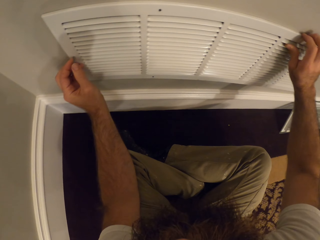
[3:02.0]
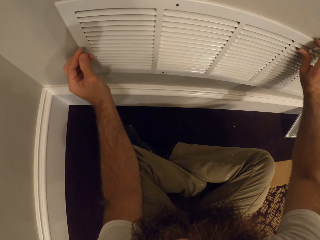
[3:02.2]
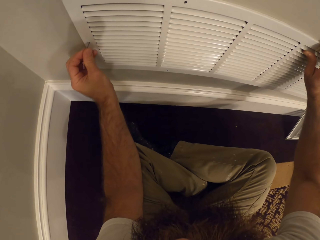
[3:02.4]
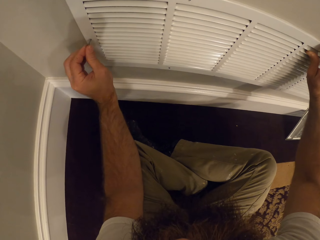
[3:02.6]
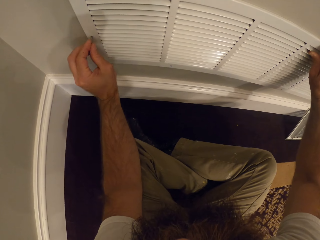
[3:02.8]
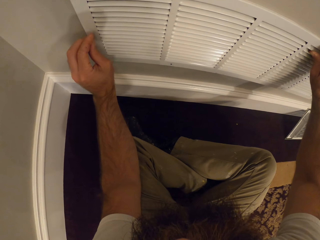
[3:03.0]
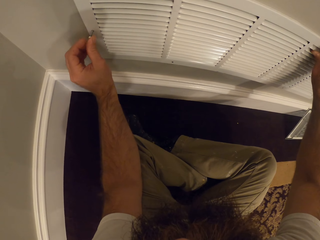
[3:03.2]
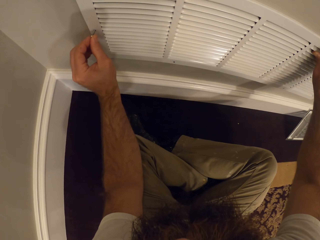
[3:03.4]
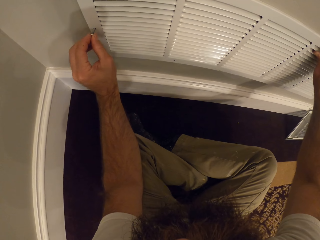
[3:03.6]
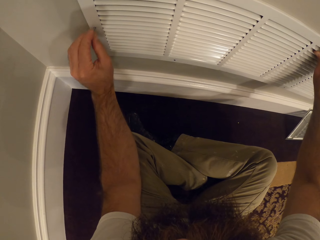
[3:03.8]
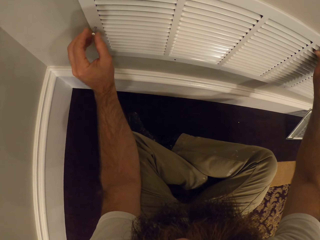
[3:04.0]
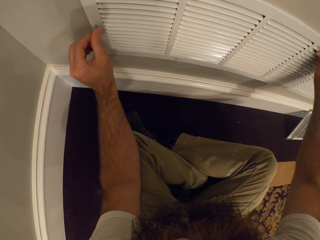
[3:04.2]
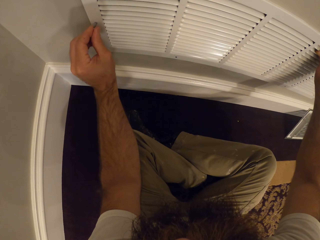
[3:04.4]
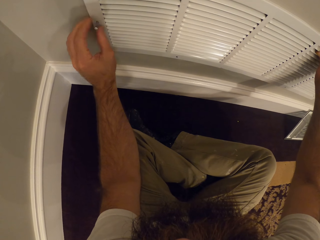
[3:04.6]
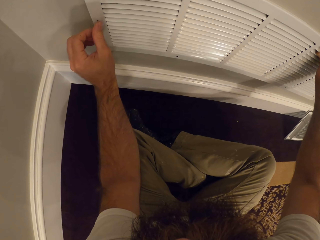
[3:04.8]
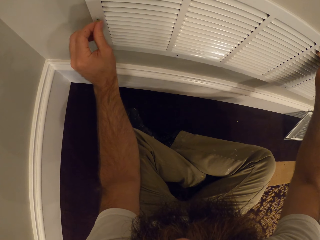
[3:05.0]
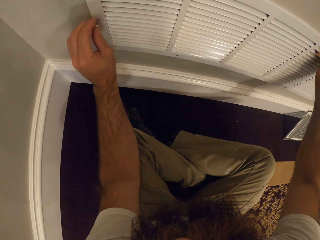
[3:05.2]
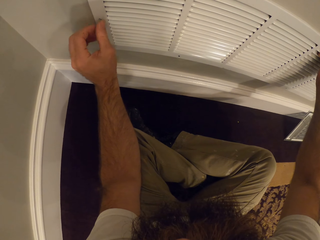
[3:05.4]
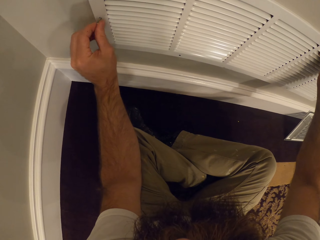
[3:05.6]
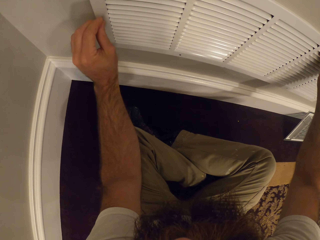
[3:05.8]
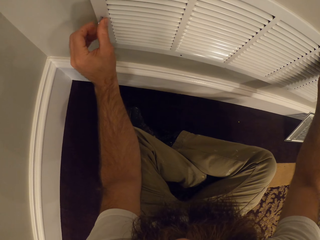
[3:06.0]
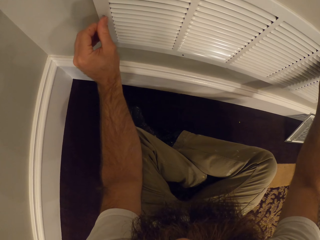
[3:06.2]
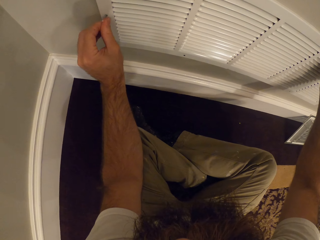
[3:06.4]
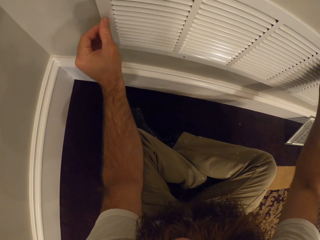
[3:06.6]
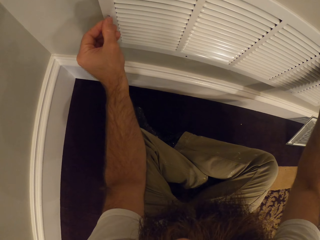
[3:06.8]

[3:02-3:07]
The camera wearer screws the vent to the wall with a screw in his left hand.

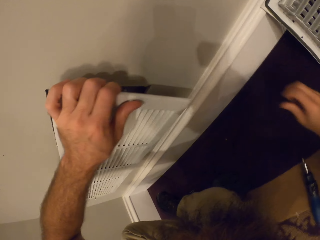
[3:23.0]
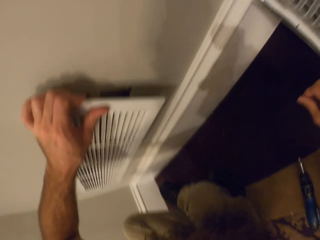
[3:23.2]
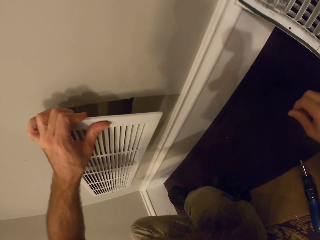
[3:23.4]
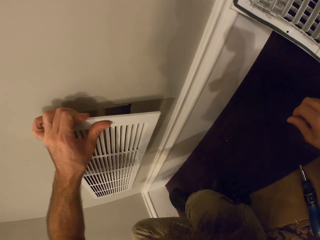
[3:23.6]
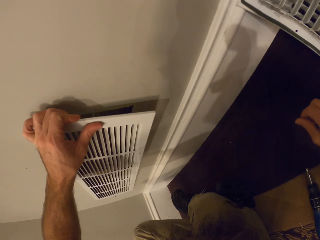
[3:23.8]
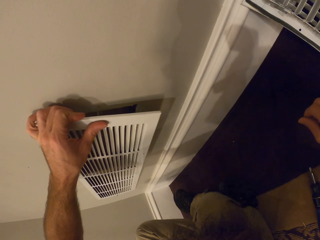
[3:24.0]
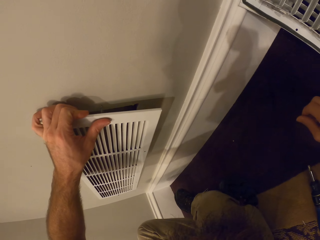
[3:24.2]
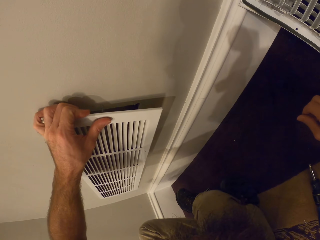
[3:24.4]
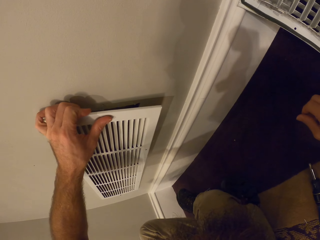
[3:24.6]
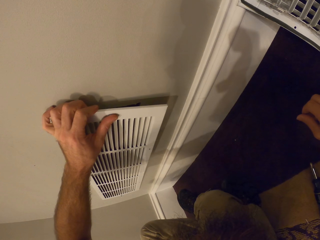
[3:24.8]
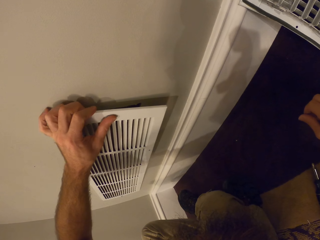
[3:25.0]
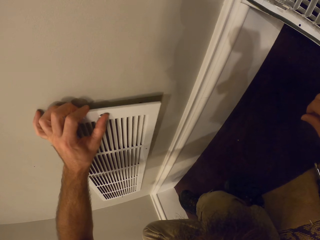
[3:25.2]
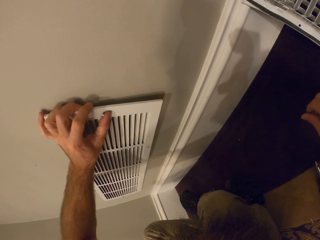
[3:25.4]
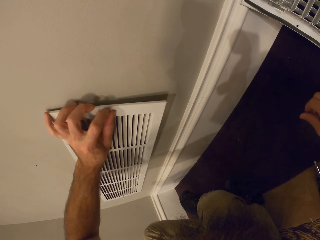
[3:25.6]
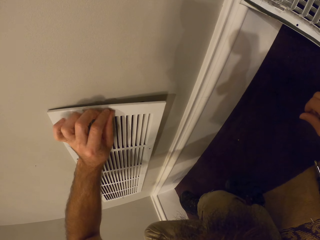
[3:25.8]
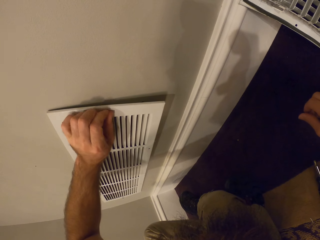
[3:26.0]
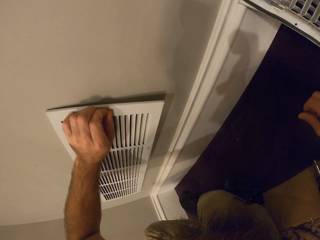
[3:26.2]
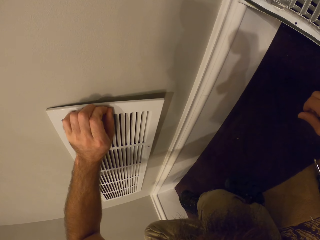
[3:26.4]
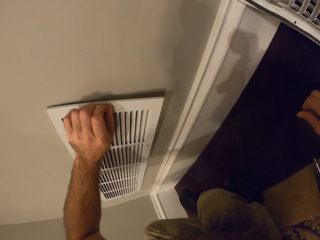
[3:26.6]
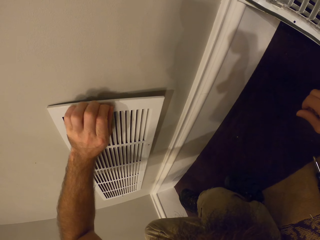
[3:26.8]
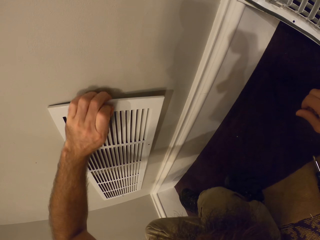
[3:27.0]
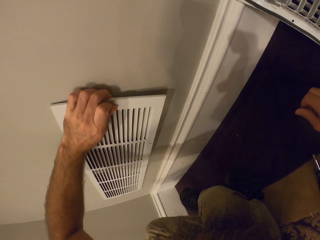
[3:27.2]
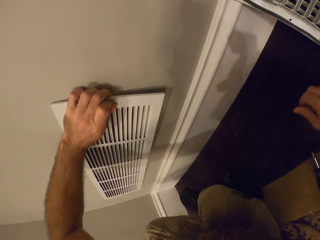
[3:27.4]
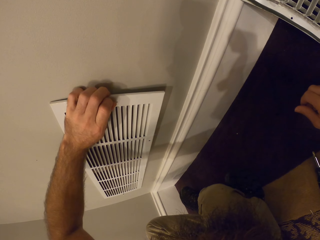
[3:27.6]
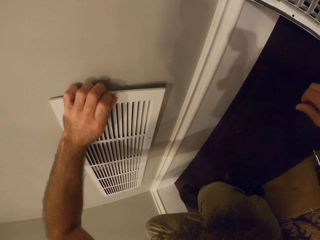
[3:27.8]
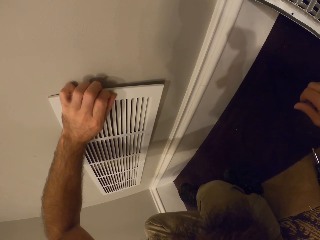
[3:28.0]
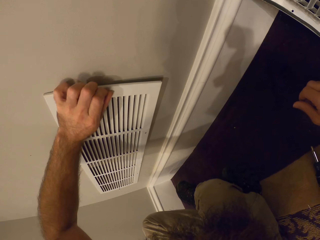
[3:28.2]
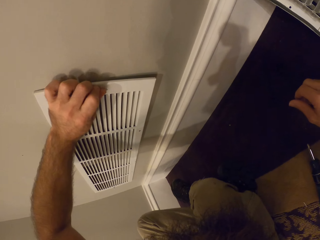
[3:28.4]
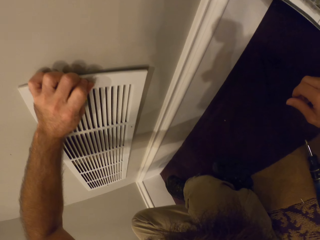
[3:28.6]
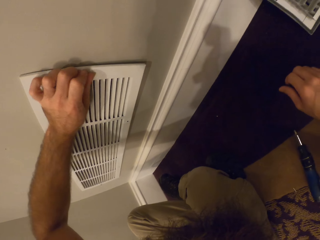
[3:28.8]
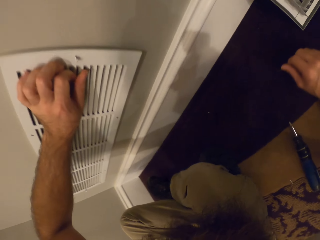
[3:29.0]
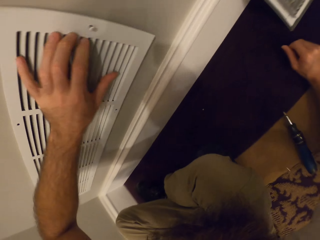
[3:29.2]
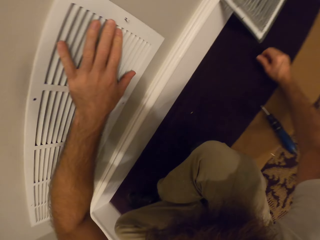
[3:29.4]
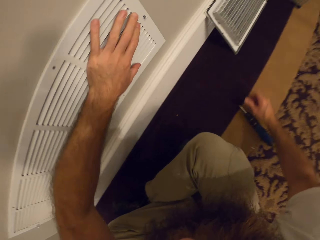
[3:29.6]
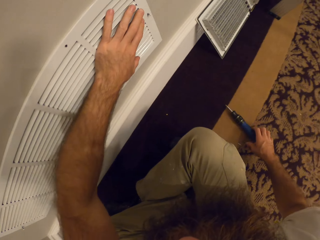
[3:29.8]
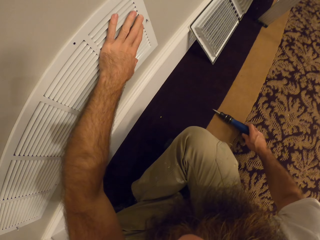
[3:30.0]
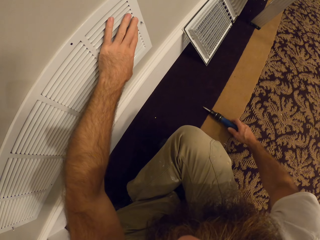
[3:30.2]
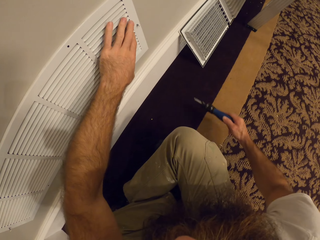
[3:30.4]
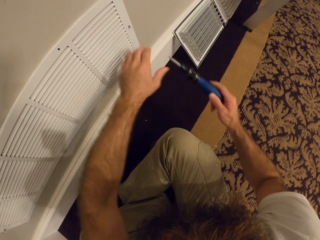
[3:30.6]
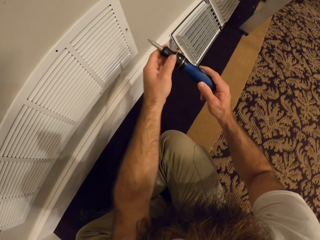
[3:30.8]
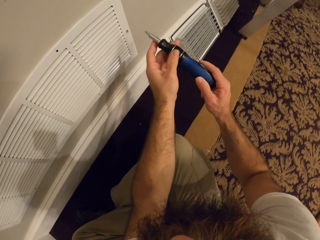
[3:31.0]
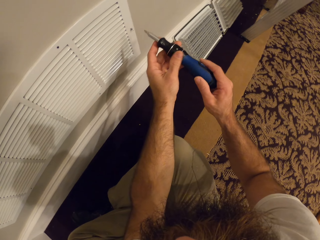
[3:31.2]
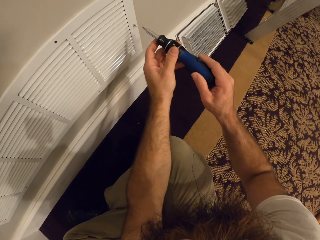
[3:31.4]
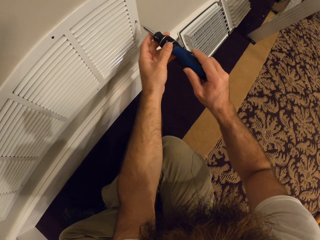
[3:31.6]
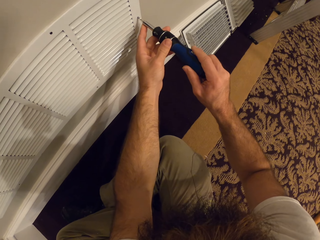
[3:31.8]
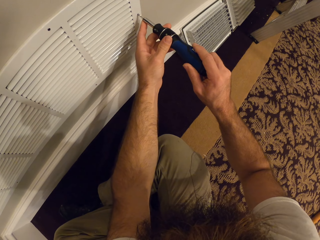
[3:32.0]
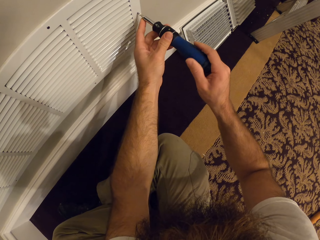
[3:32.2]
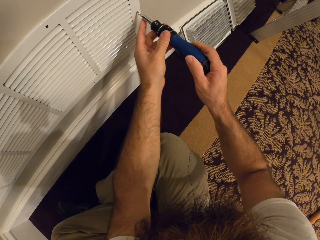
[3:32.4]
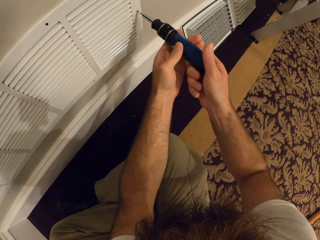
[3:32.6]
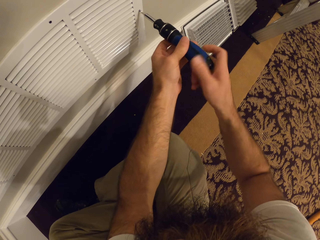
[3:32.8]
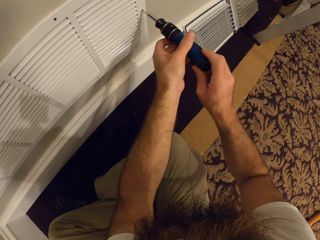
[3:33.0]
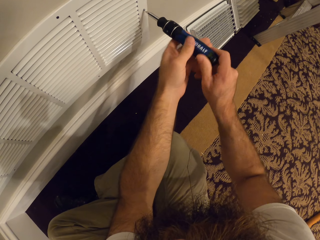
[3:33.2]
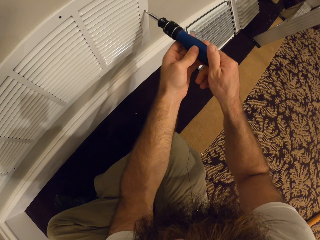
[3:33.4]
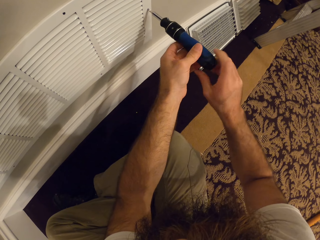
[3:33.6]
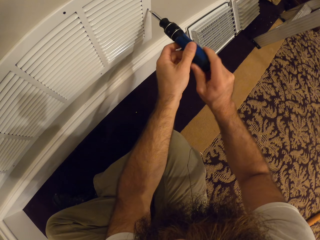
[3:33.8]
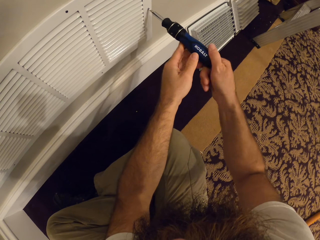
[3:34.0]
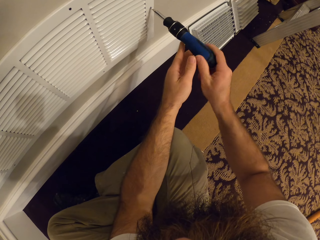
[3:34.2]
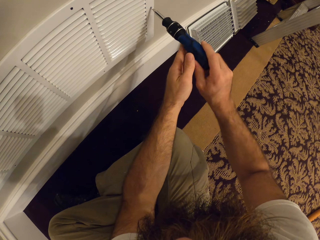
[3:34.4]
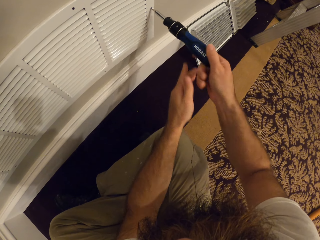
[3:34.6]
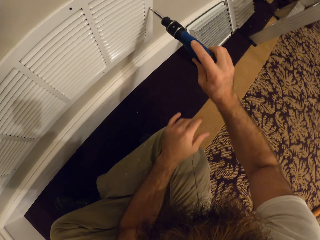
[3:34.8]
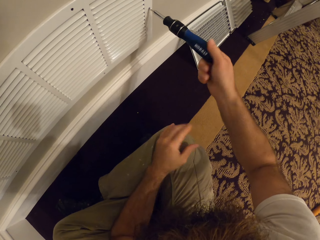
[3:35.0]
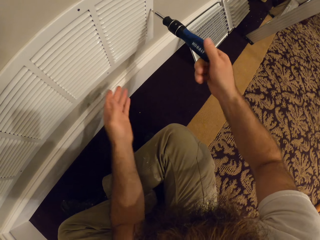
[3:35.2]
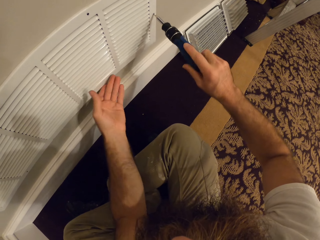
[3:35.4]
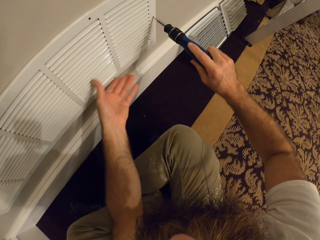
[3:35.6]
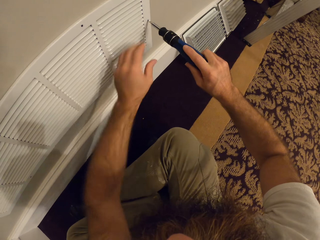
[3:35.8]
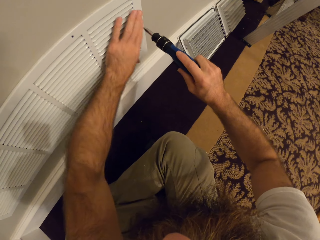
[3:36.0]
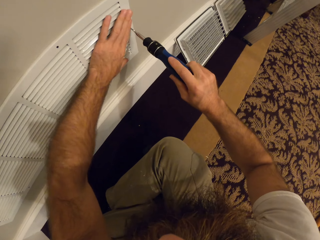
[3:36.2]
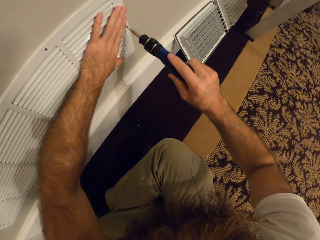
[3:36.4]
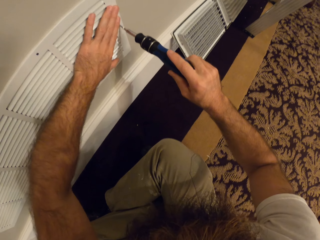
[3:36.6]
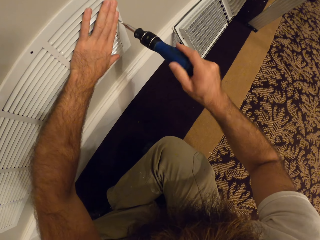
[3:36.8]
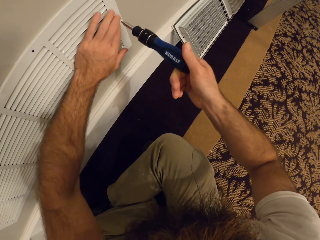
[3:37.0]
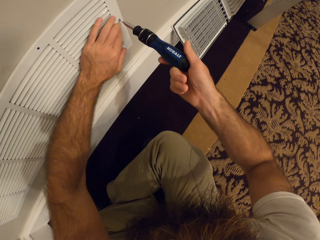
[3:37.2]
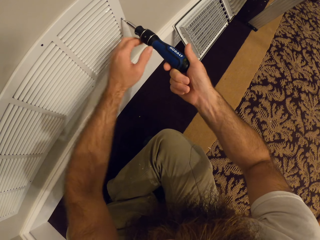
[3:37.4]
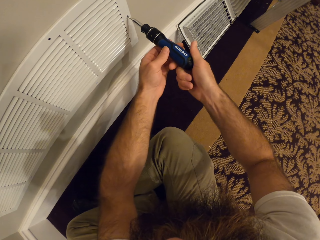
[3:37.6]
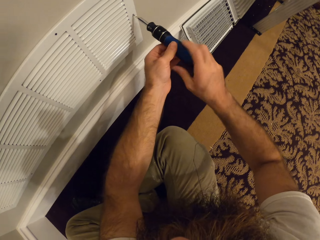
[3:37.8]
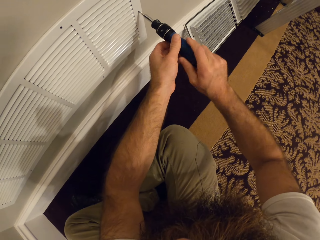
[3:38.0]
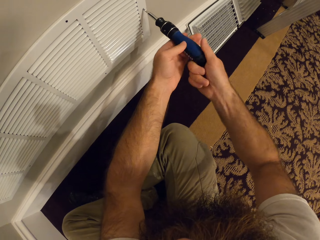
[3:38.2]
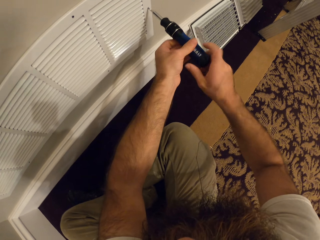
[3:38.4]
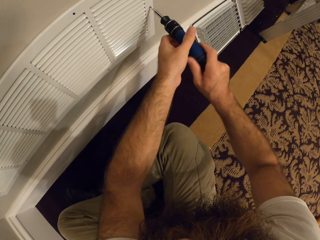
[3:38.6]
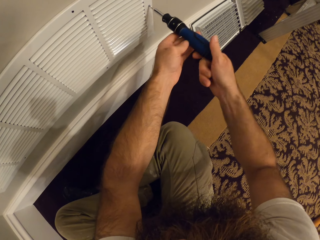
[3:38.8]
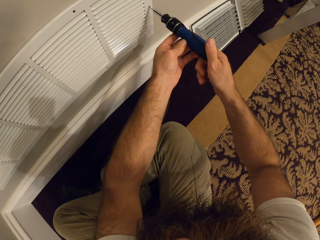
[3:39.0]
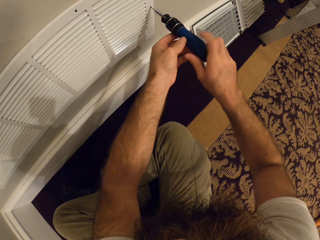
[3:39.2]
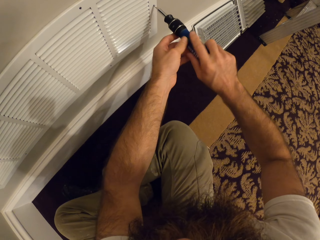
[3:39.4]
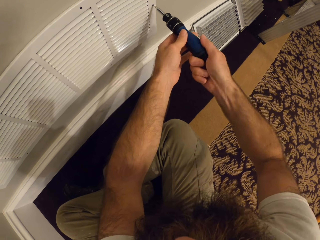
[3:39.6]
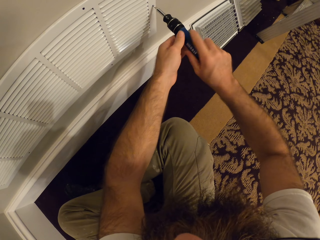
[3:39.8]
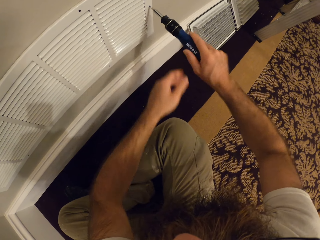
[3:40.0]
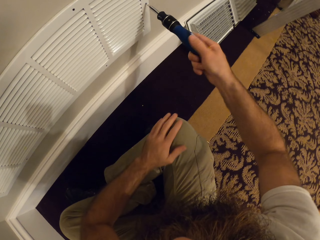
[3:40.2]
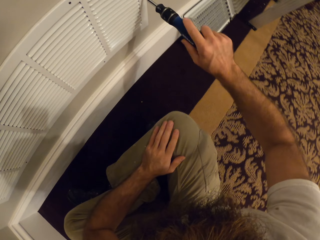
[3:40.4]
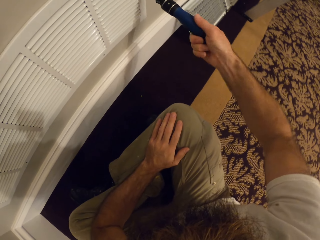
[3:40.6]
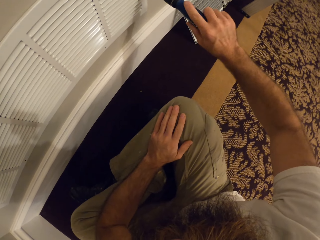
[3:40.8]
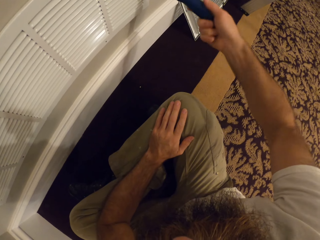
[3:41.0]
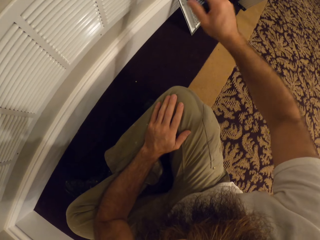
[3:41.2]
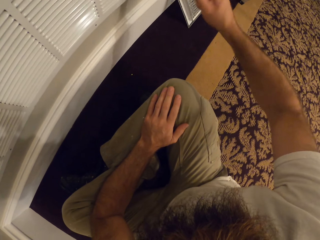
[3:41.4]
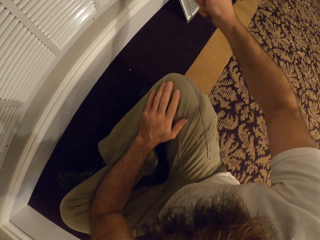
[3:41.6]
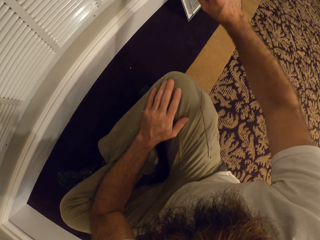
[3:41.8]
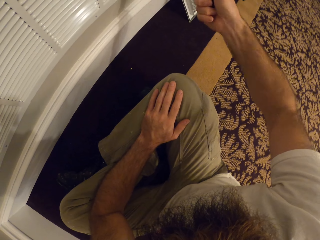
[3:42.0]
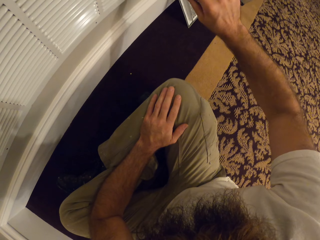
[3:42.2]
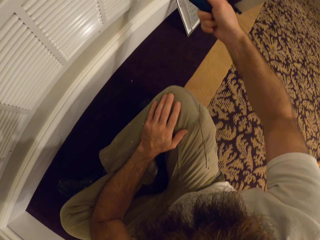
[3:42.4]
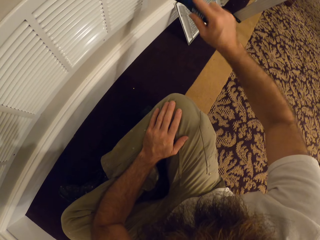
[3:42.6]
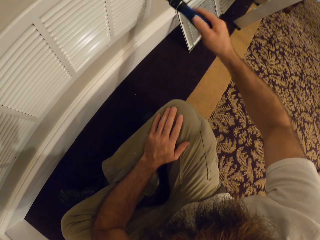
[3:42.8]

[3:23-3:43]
The camera wearer holds the floor. He picks up the screwdriver from the ground with his right hand. He screws the vent to the wall with the screwdriver in both hands. He adjusts the vent on the screw on the wall with his left hand. He screws the vent to the wall with the screwdriver in both hands. He places his left hand on his leg.
